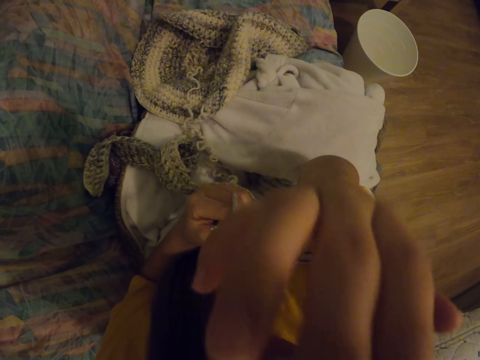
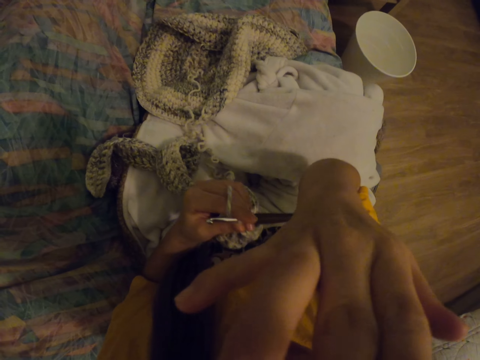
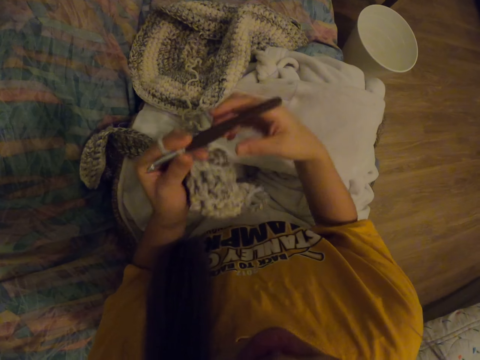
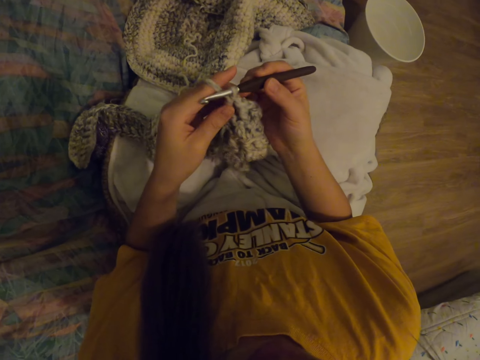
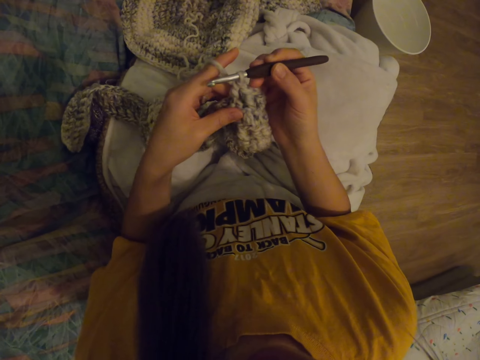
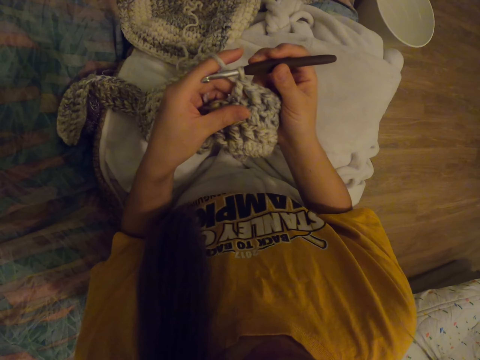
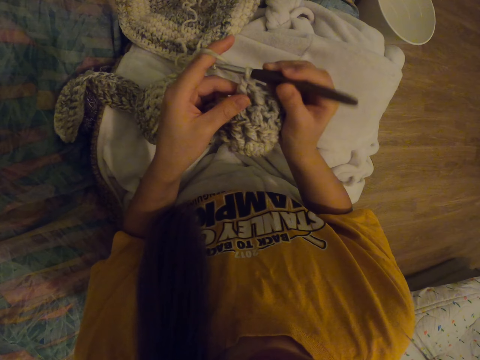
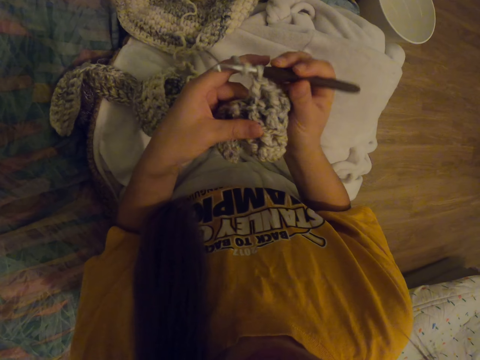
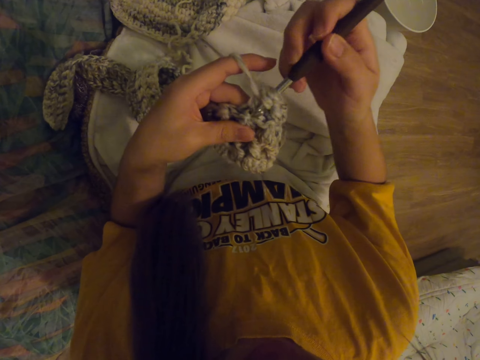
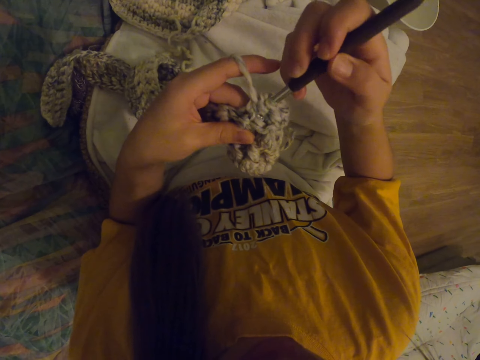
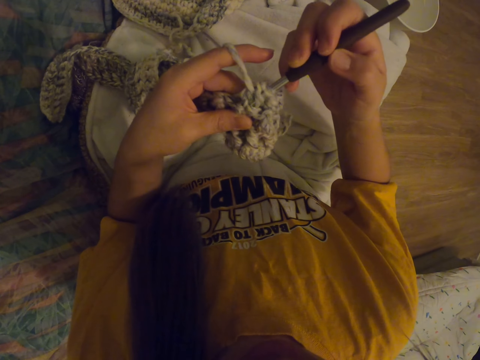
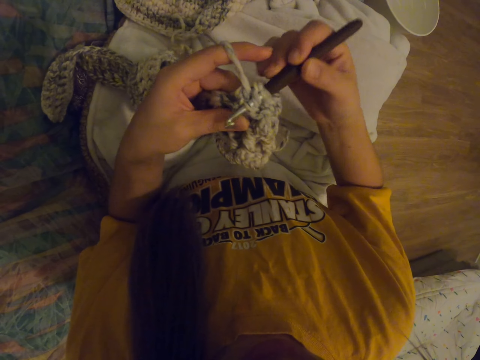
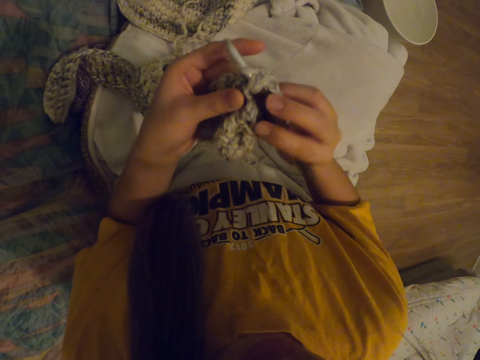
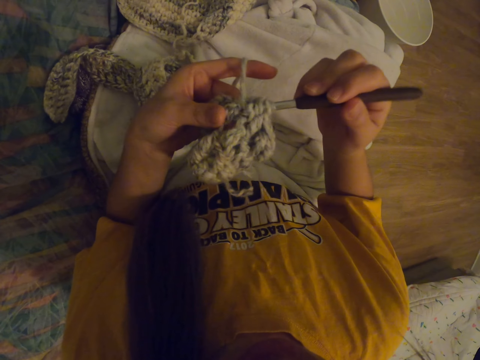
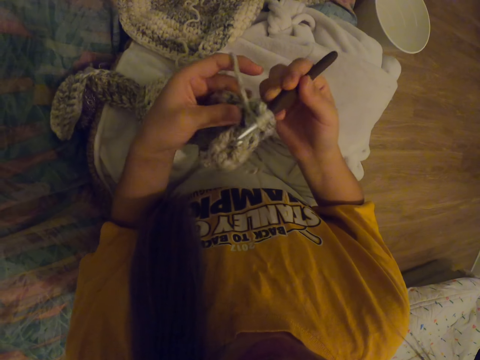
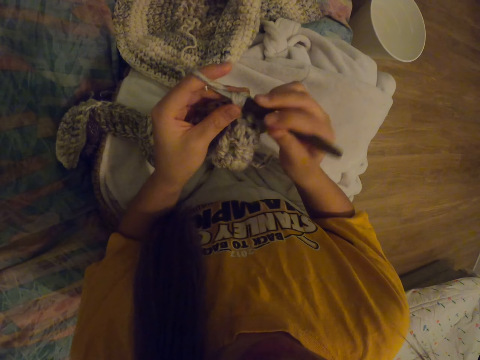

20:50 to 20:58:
The camera wearer touches their face. They start to crochet.

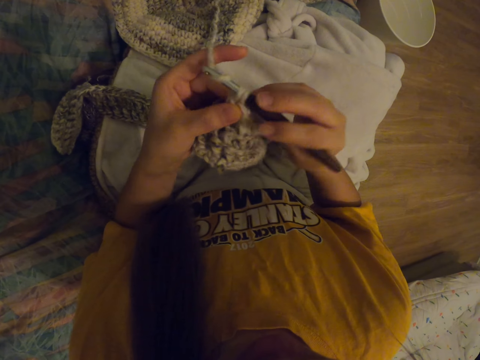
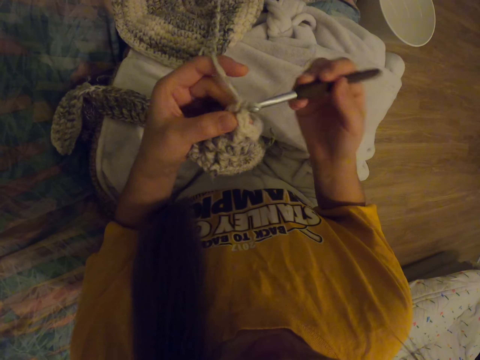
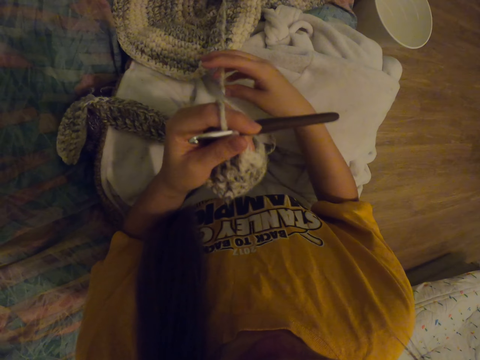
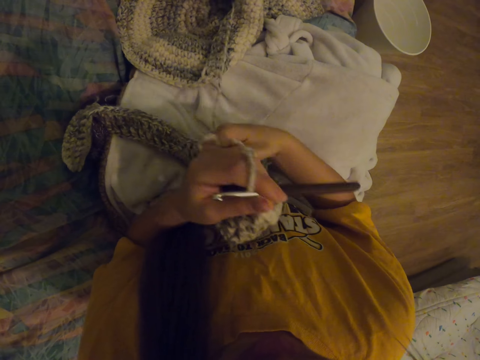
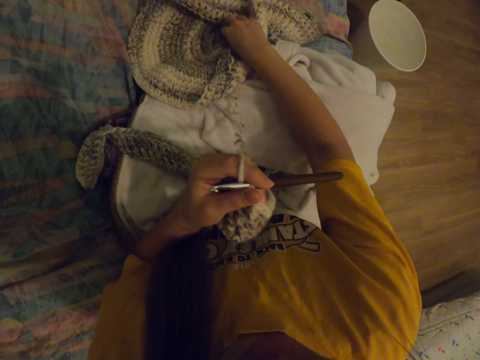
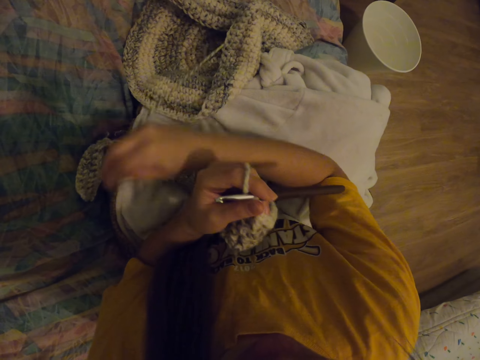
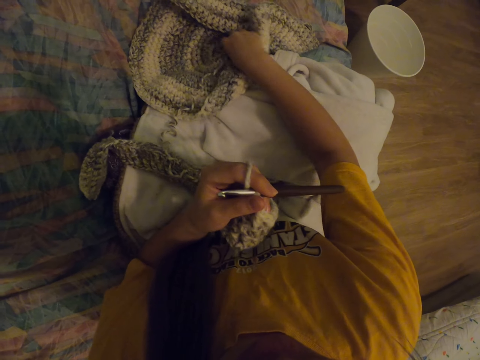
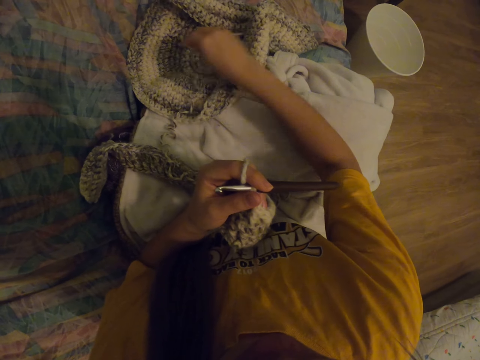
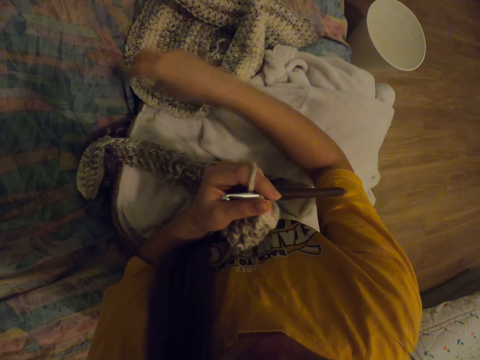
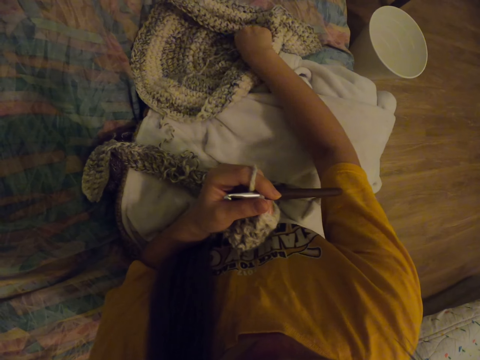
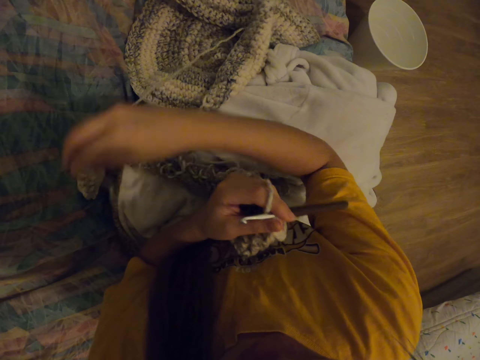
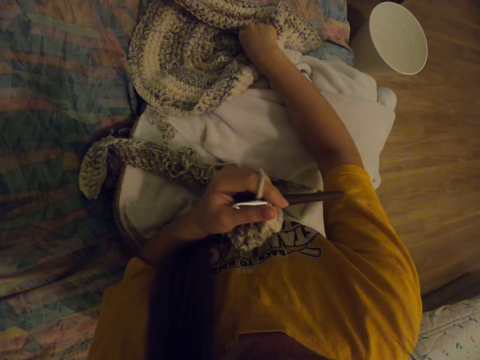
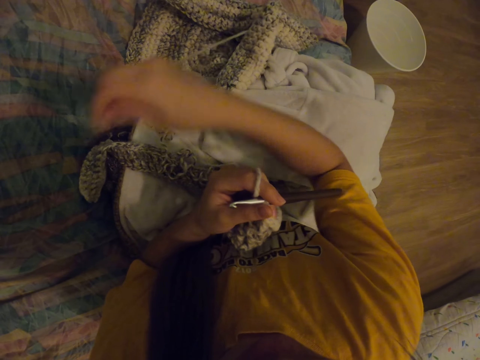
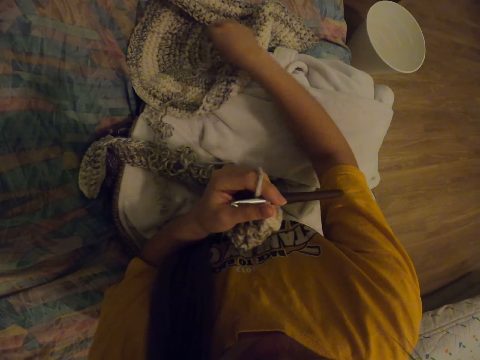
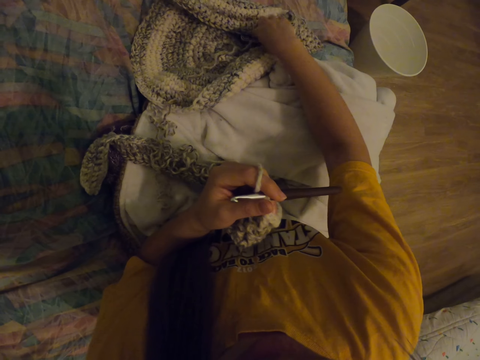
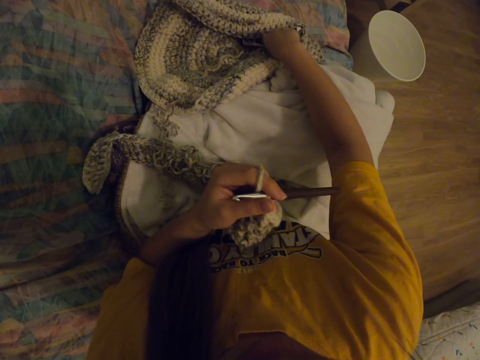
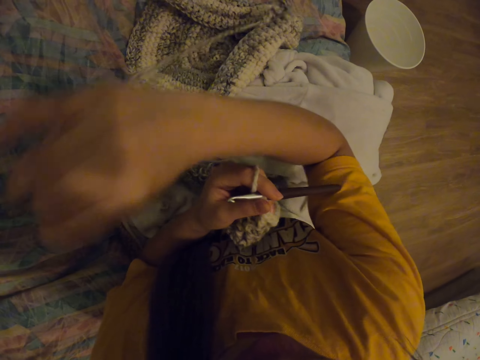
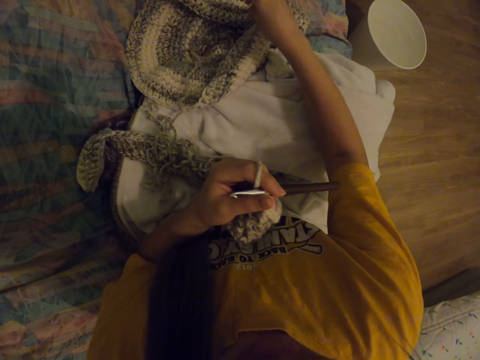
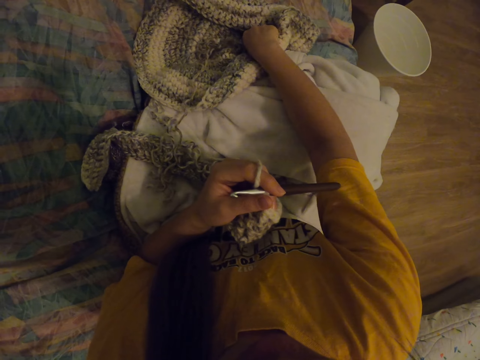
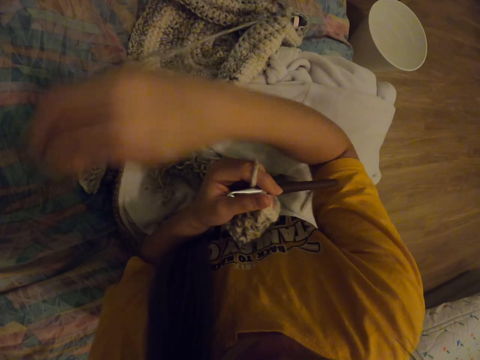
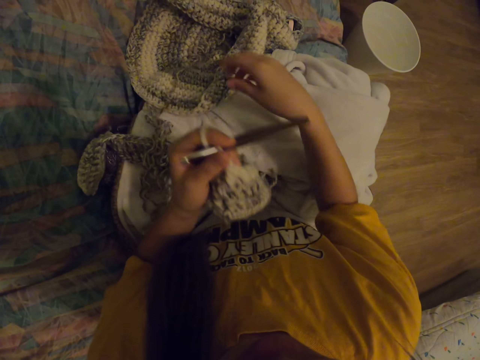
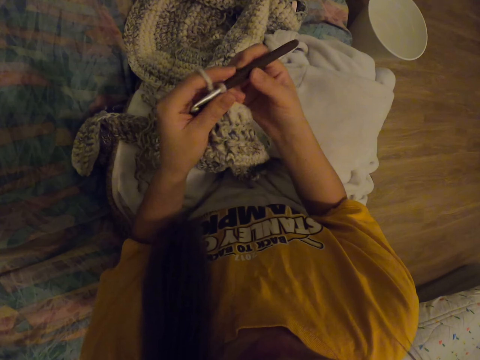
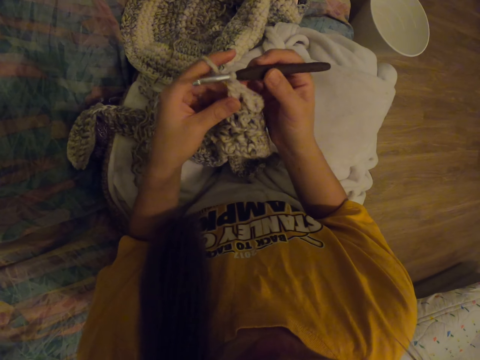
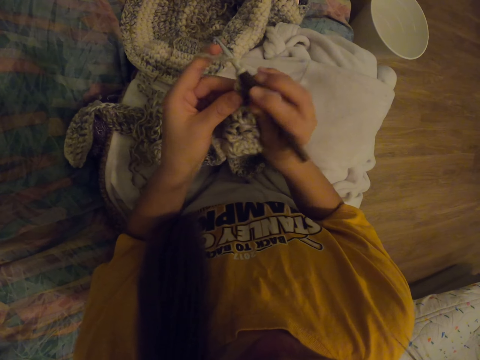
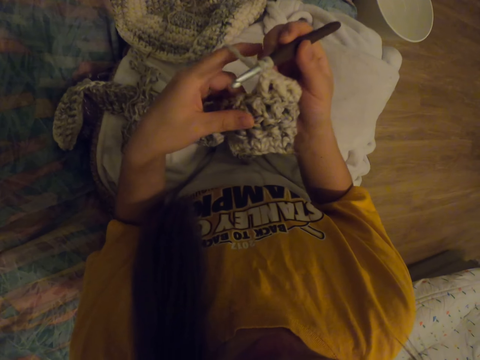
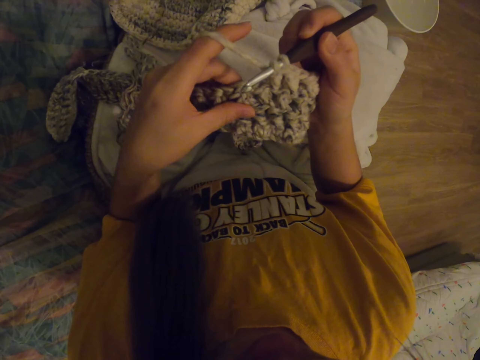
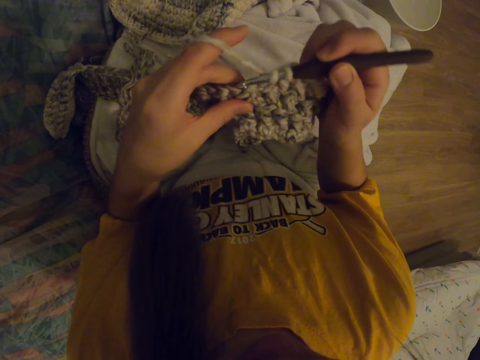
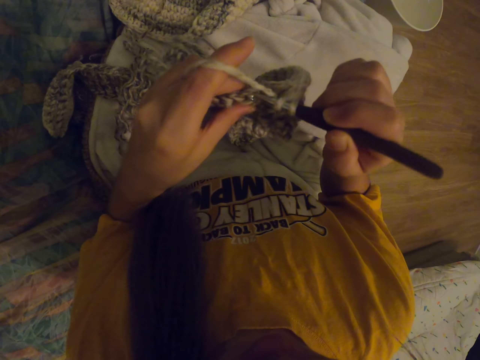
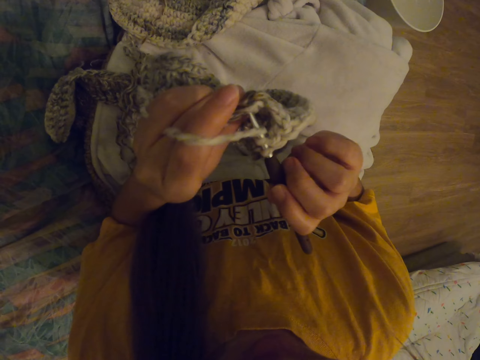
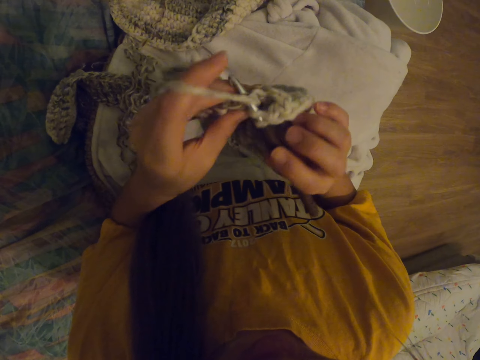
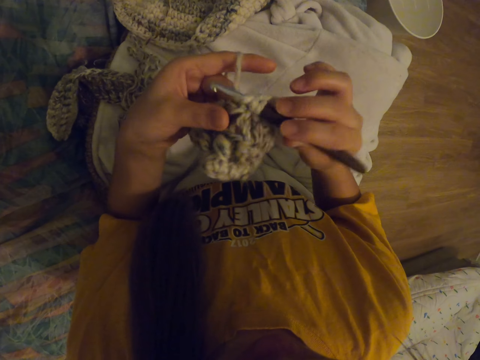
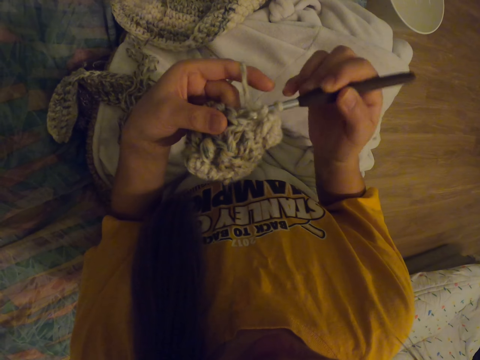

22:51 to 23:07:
The camera wearer pulls the thread. They adjust the crochet thread. They knit with the crochet. They start to crochet.
